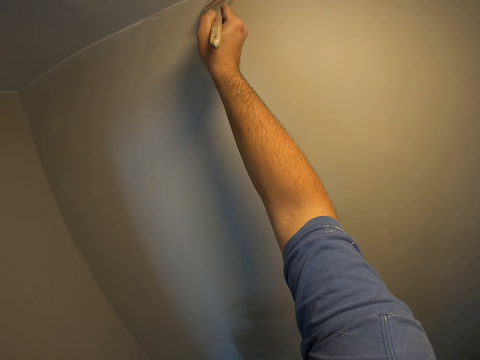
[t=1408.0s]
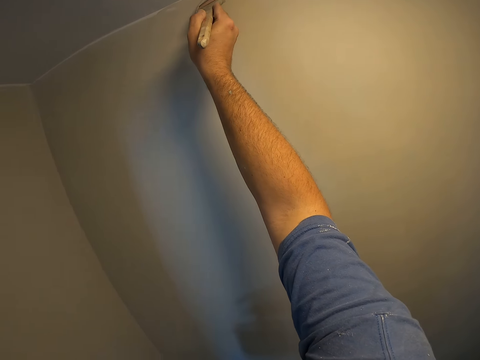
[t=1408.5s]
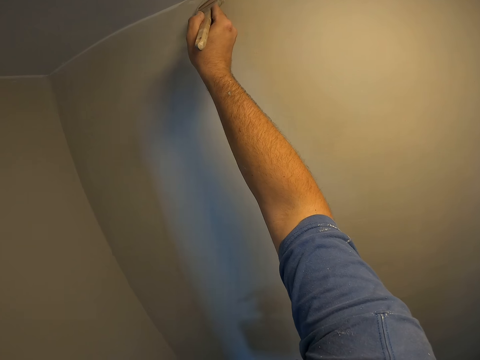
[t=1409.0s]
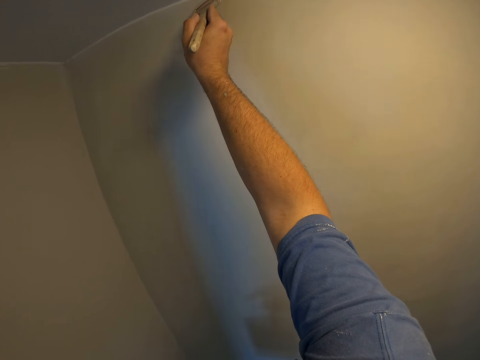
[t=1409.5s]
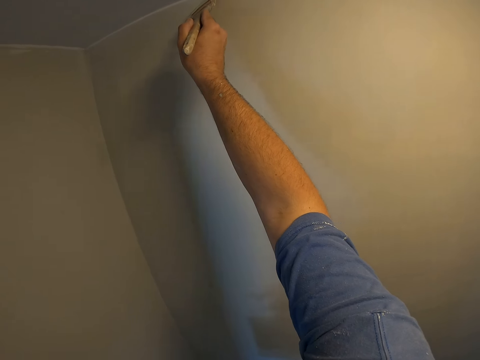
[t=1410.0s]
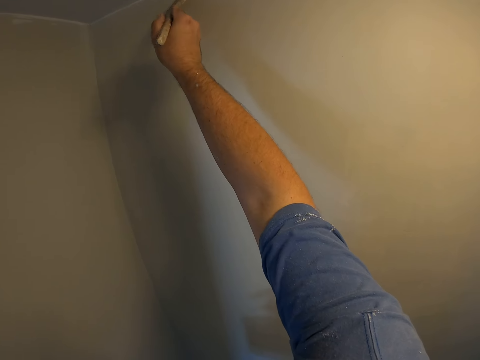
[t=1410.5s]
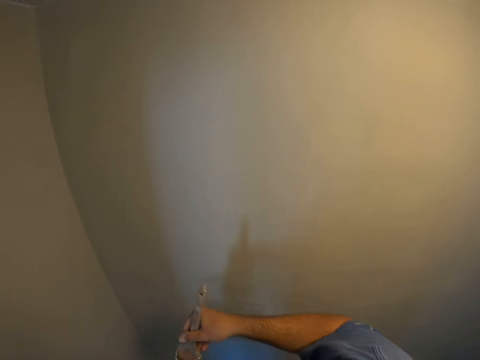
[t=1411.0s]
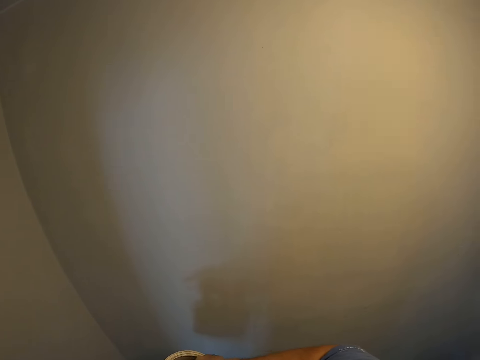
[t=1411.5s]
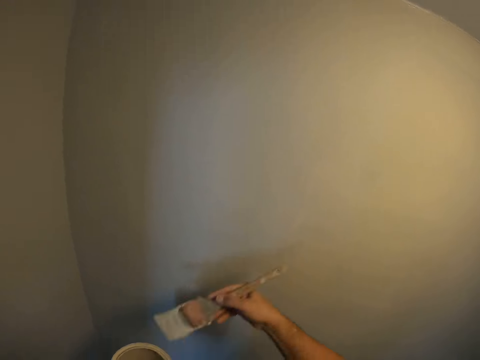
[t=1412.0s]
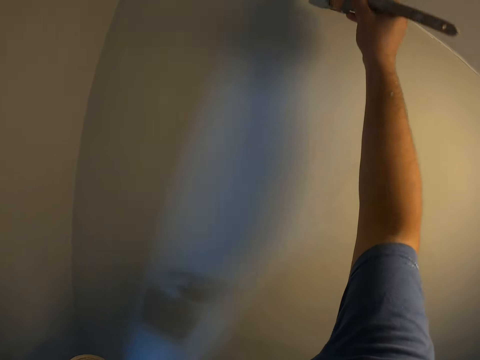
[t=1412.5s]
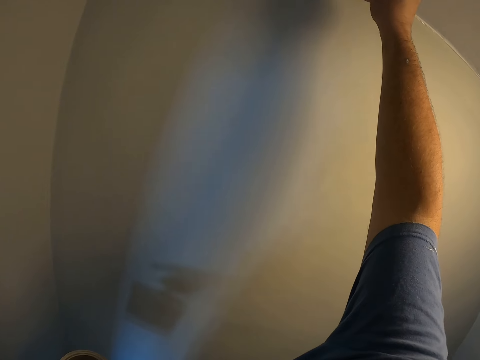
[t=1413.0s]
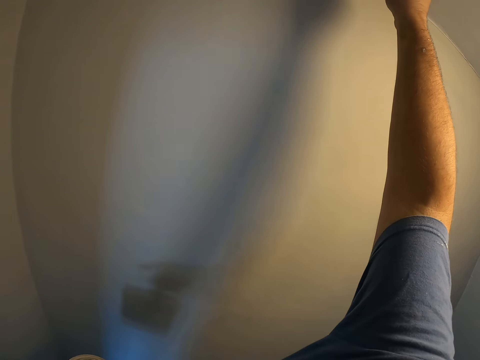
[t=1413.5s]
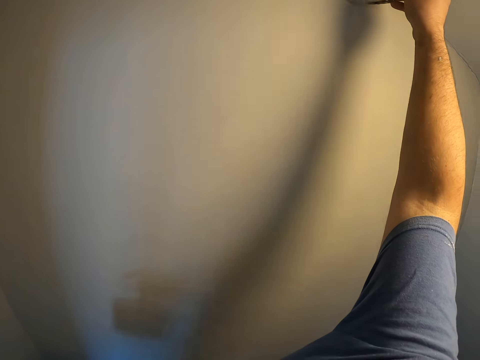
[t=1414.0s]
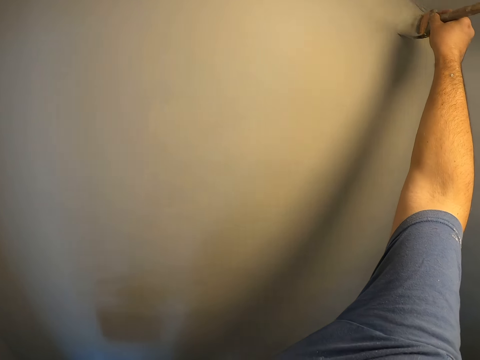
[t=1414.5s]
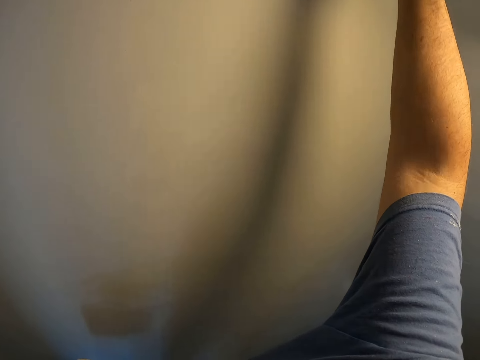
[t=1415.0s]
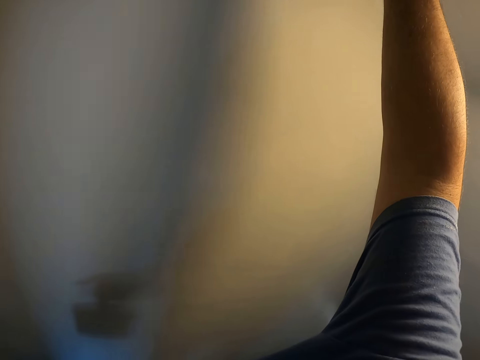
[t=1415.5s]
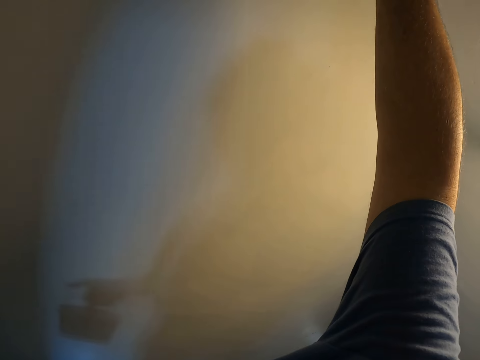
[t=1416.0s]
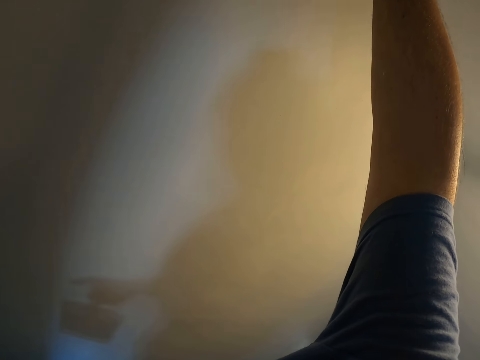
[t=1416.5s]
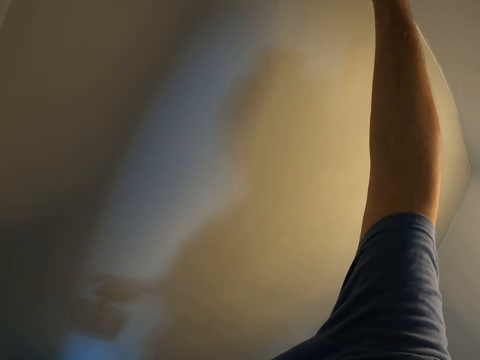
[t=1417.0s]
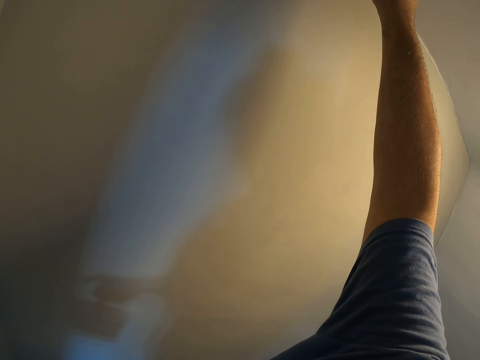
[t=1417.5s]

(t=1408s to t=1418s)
The camera wearer takes some paint from the paint can with the paint brush. They paint the wall with the paint brush.

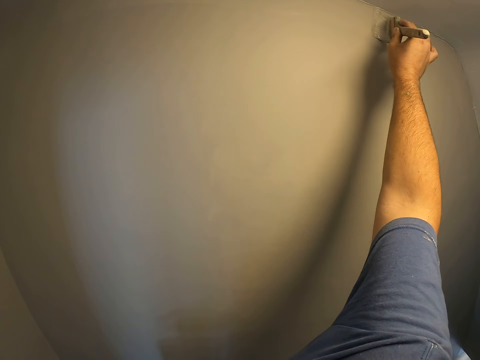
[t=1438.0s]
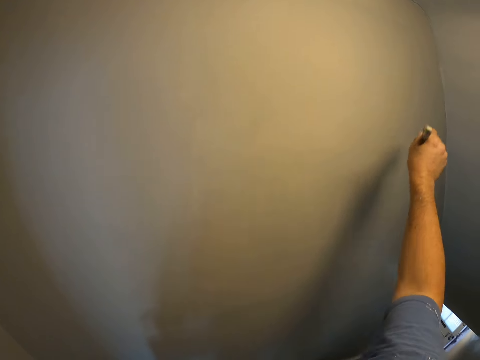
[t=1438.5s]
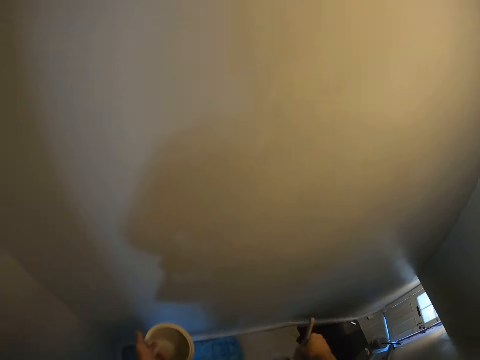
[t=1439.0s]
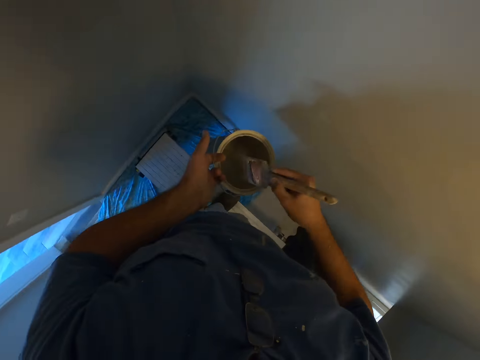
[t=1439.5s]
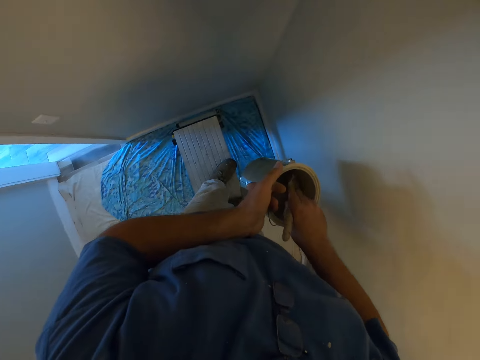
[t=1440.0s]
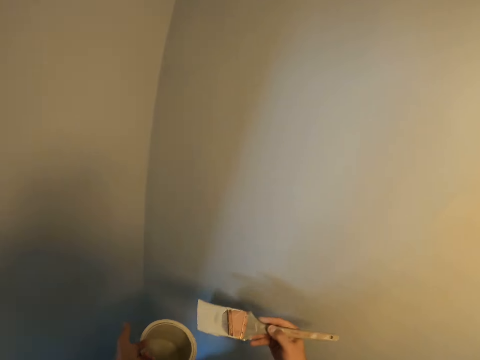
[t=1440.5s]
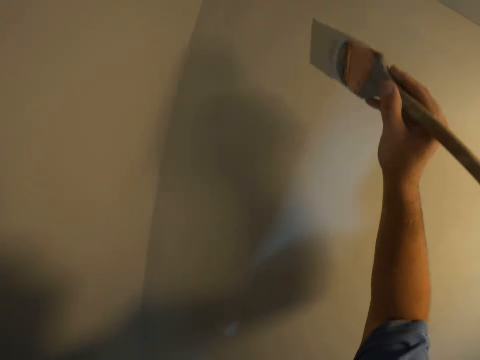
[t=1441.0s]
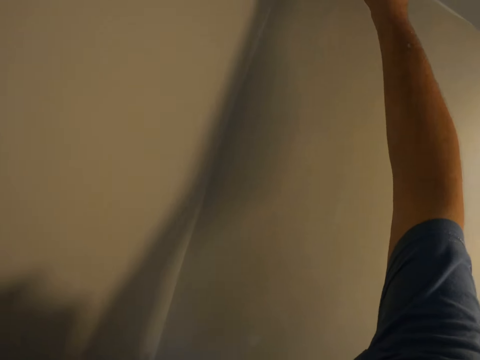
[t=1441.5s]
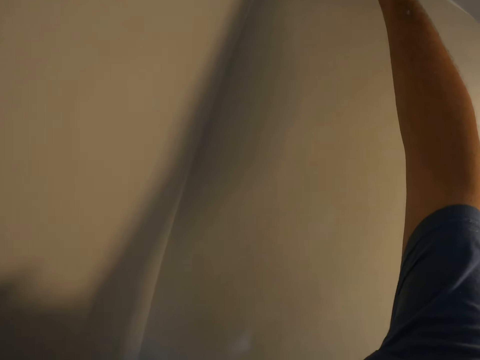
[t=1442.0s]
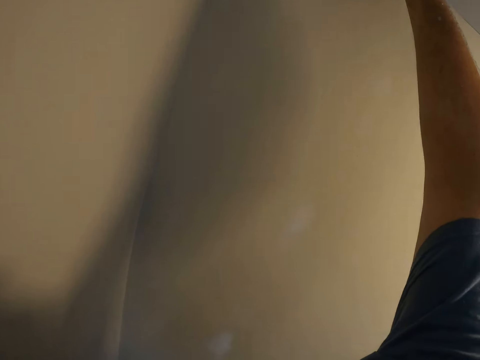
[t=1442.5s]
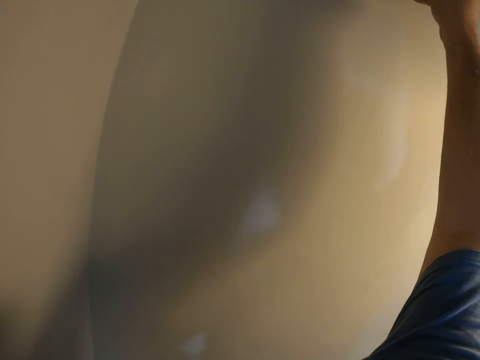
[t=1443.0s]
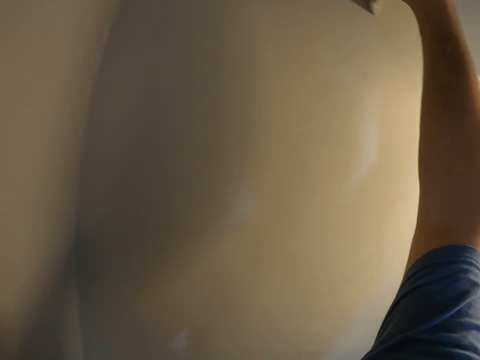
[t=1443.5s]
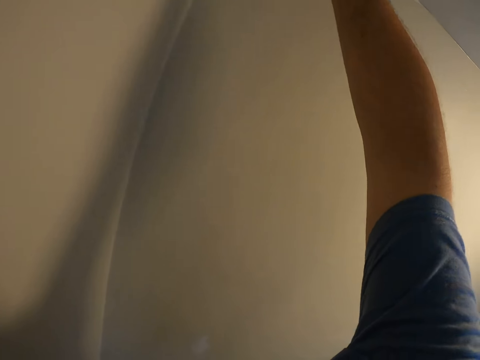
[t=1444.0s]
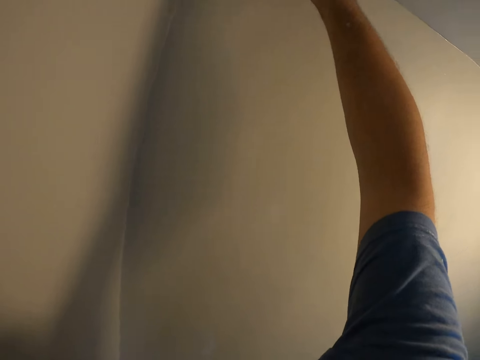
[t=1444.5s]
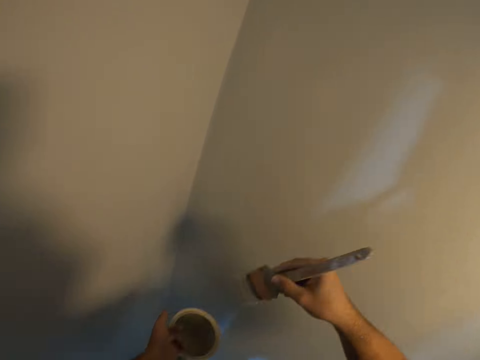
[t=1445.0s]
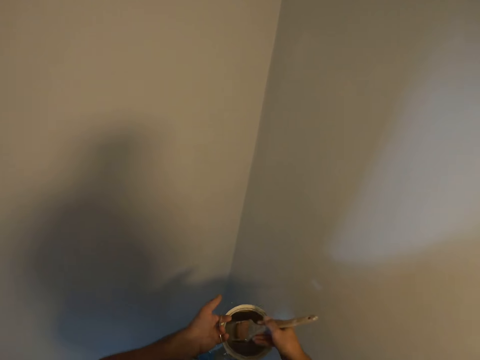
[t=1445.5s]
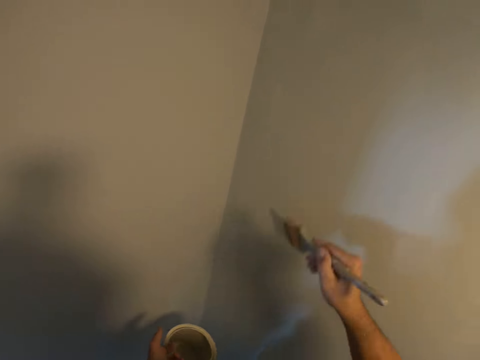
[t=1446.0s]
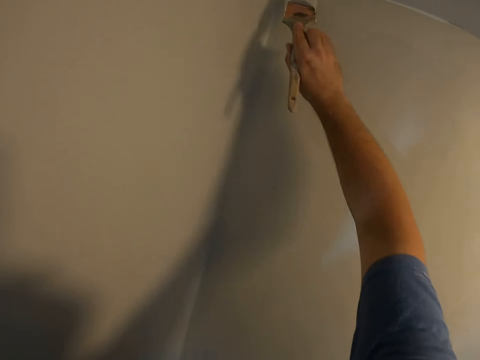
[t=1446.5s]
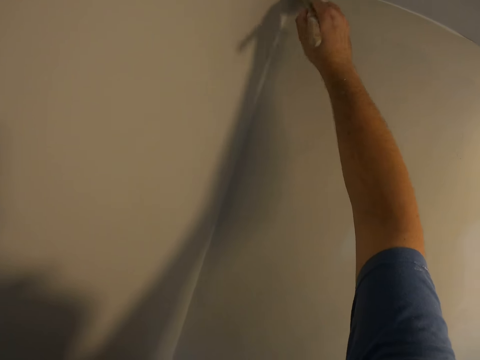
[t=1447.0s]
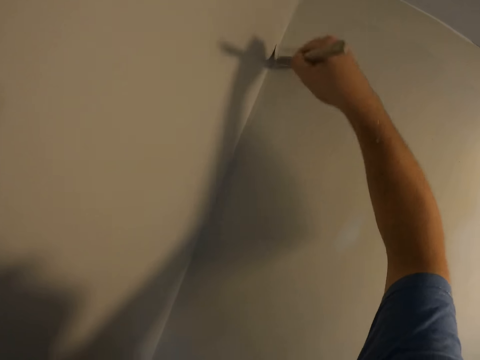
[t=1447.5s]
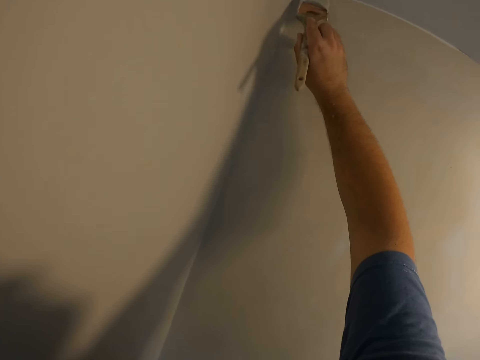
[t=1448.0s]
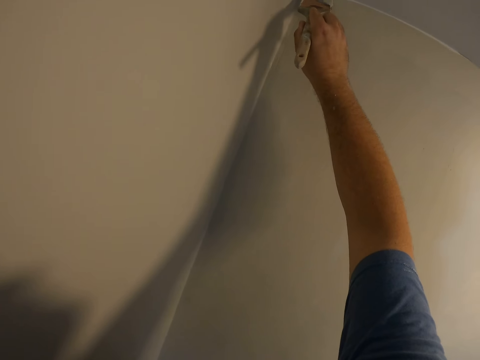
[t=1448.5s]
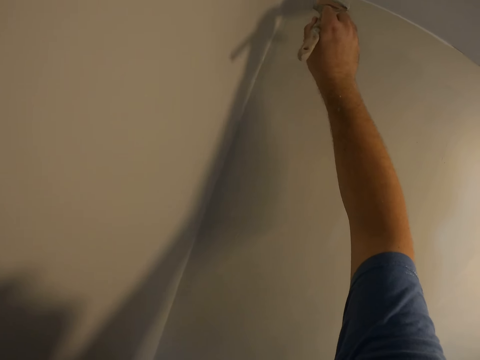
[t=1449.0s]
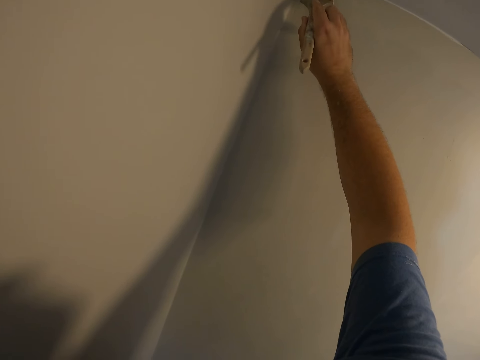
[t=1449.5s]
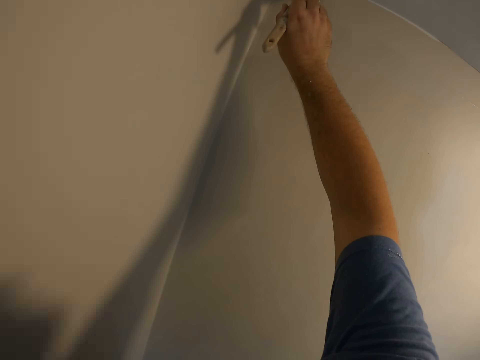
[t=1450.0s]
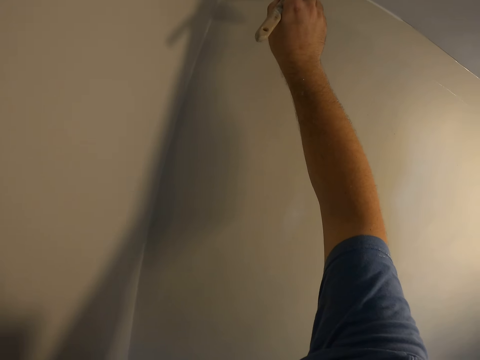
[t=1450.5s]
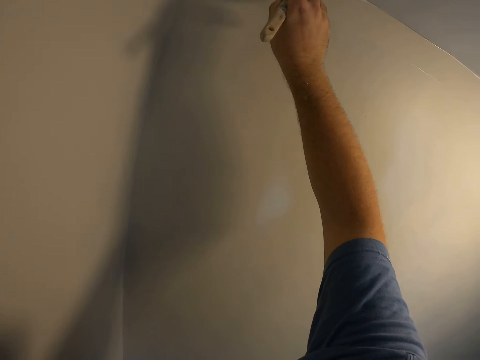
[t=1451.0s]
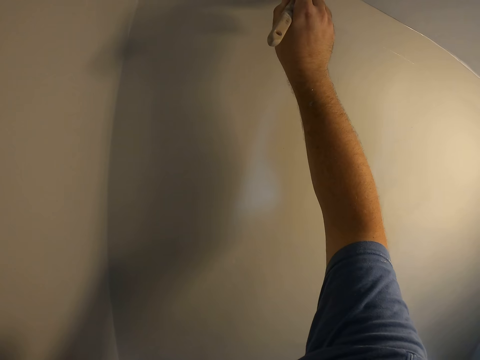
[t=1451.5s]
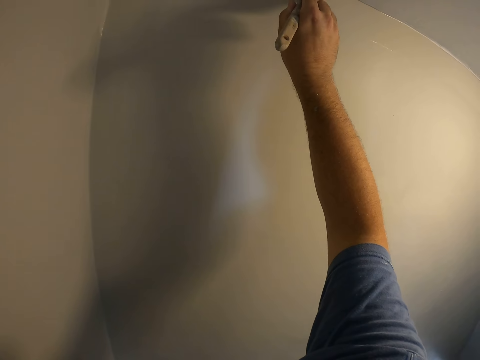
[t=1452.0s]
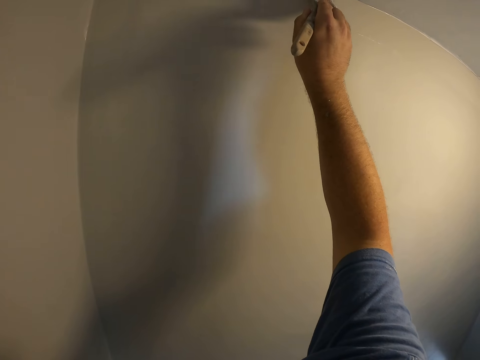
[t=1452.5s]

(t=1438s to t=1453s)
The camera wearer takes some paint from the paint can with the paint brush. They paint the wall with the paint brush. They take some paint from the paint can with the paint brush. They paint the wall with the paint brush.

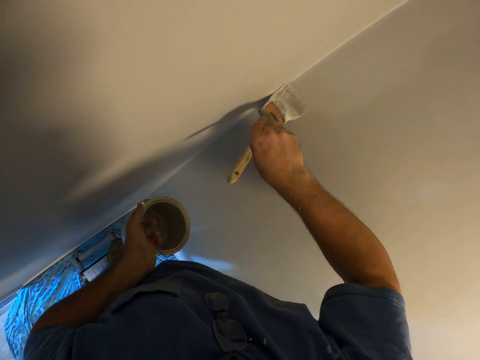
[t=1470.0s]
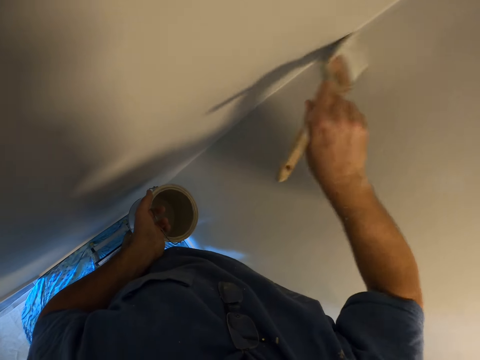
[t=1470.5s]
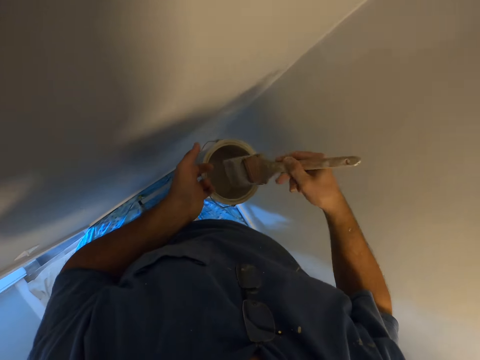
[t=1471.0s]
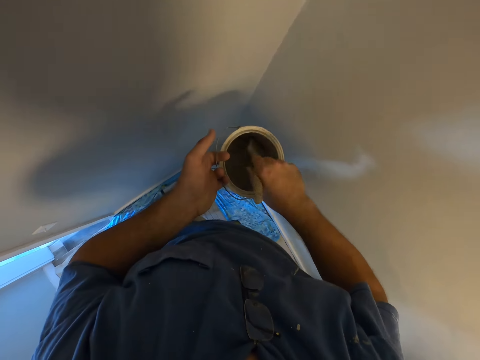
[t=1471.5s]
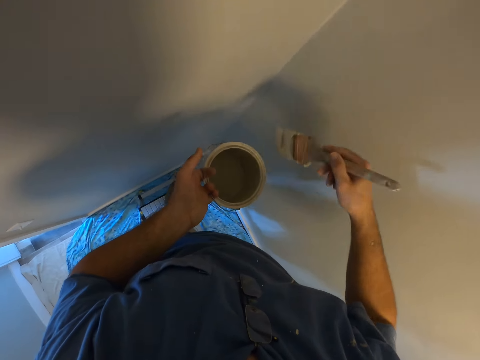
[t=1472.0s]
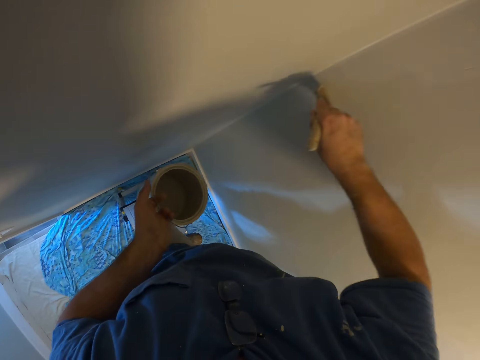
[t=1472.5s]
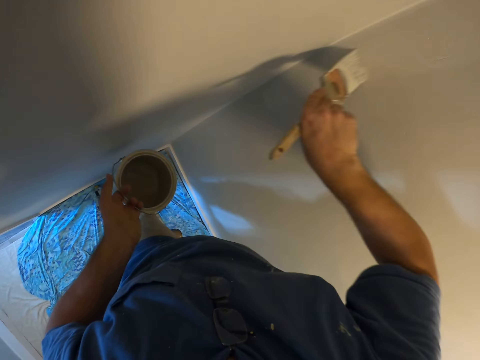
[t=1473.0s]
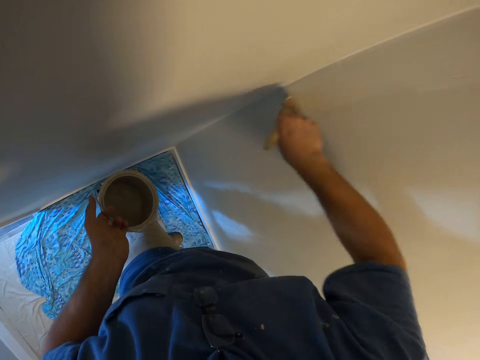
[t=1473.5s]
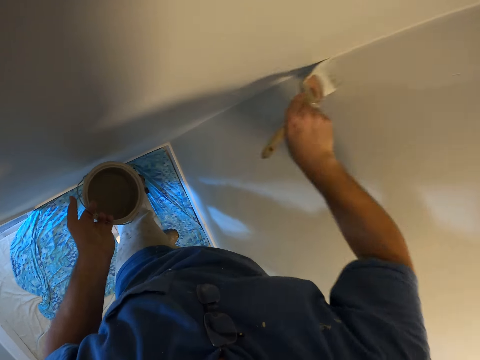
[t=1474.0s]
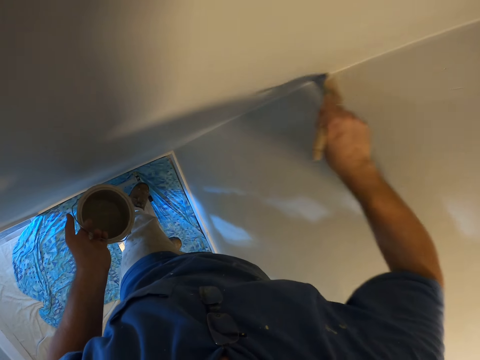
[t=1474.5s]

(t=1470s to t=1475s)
The camera wearer takes some paint from the paint can with the paint brush. They paint the wall with the paint brush.
